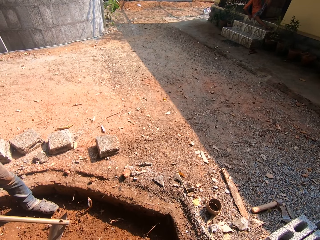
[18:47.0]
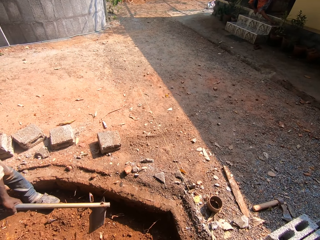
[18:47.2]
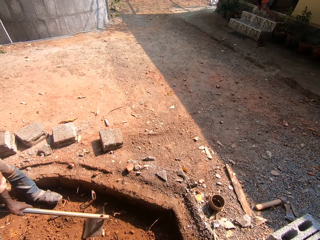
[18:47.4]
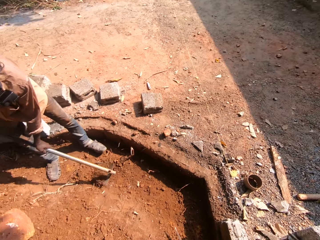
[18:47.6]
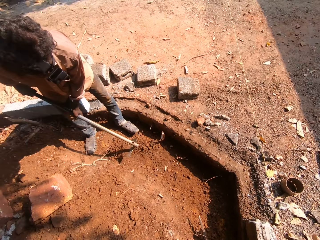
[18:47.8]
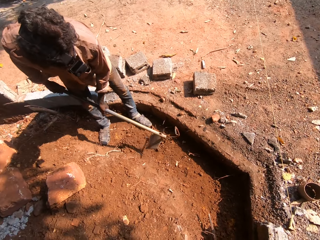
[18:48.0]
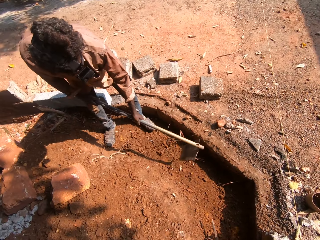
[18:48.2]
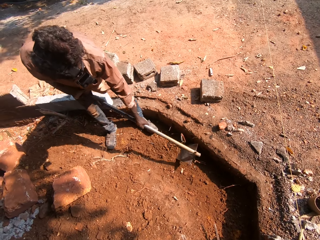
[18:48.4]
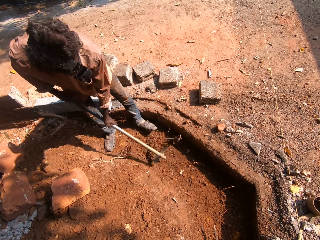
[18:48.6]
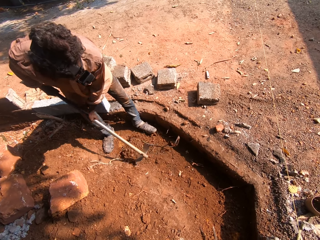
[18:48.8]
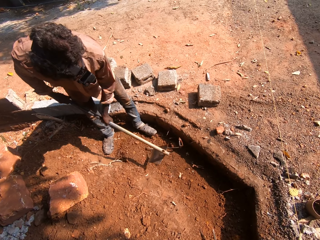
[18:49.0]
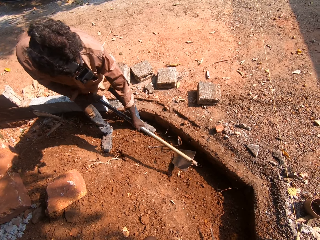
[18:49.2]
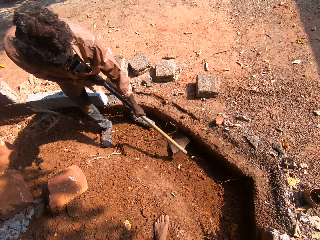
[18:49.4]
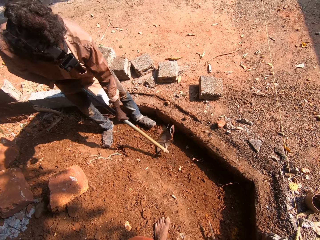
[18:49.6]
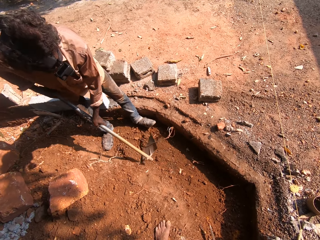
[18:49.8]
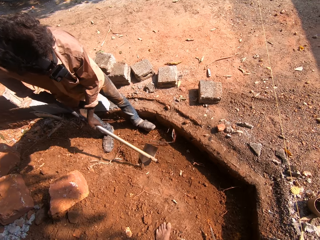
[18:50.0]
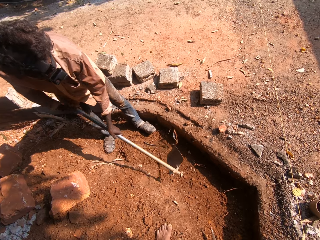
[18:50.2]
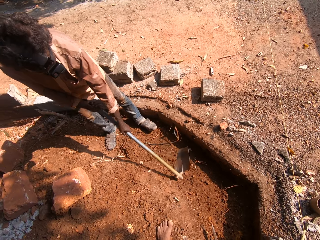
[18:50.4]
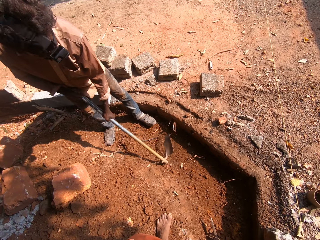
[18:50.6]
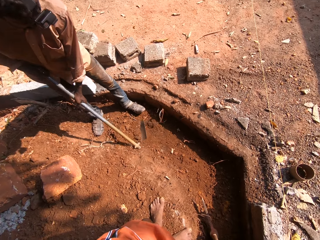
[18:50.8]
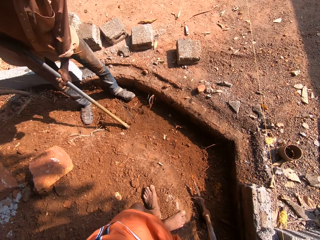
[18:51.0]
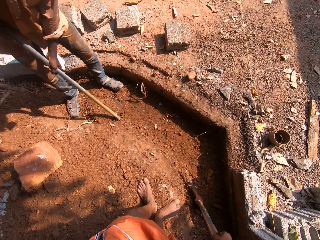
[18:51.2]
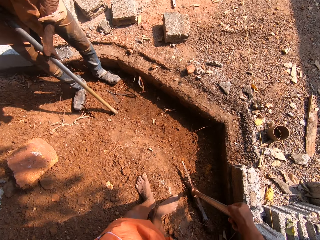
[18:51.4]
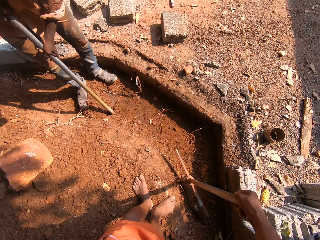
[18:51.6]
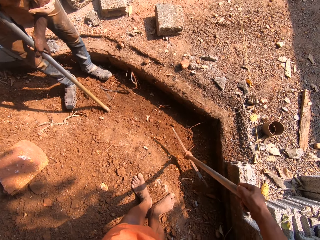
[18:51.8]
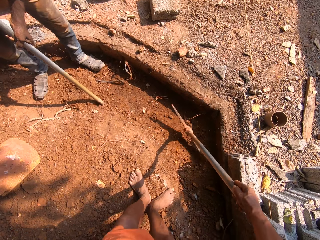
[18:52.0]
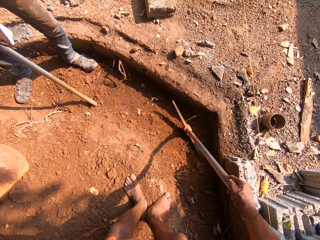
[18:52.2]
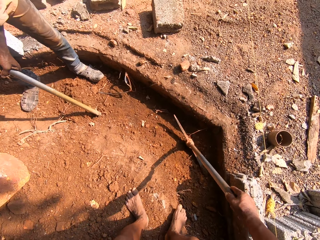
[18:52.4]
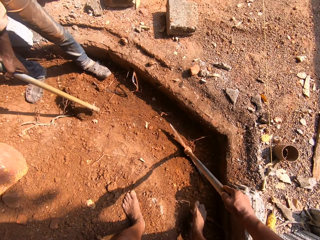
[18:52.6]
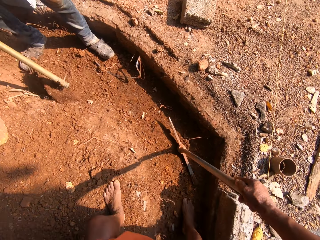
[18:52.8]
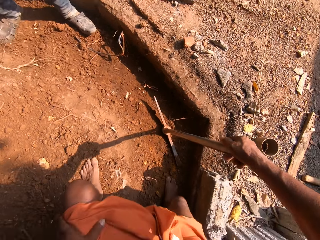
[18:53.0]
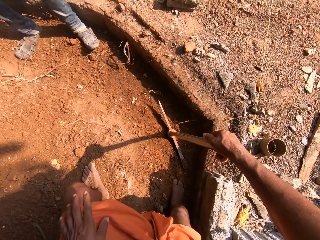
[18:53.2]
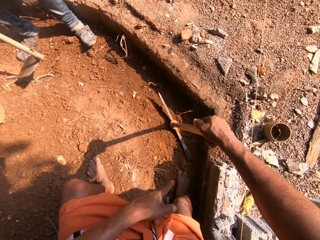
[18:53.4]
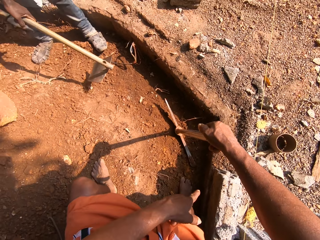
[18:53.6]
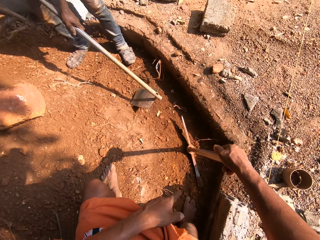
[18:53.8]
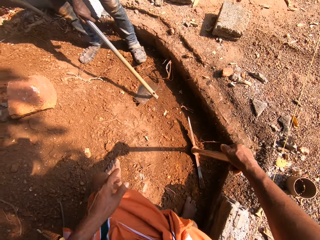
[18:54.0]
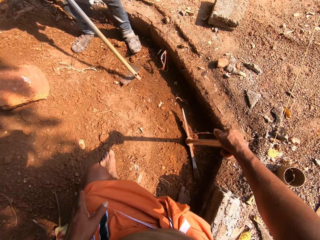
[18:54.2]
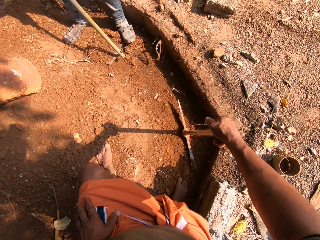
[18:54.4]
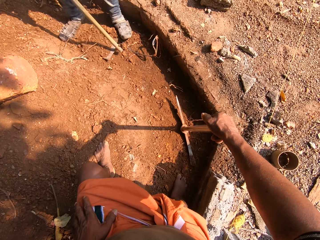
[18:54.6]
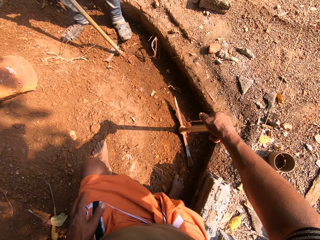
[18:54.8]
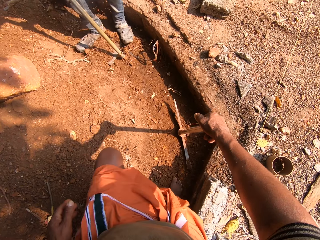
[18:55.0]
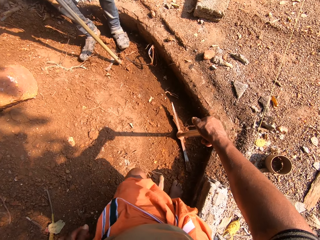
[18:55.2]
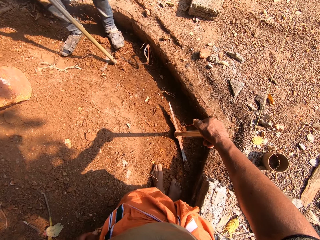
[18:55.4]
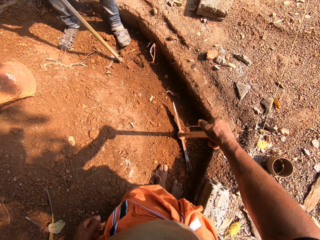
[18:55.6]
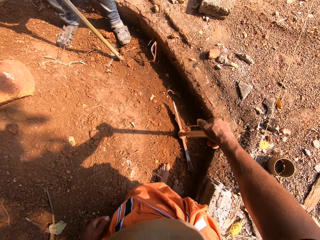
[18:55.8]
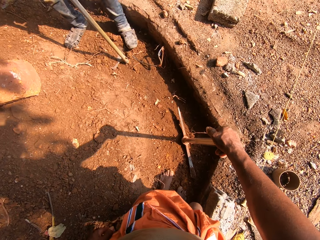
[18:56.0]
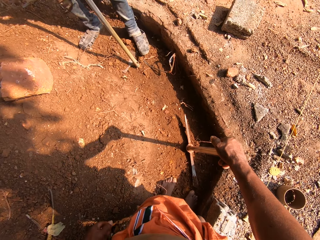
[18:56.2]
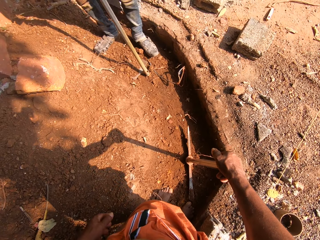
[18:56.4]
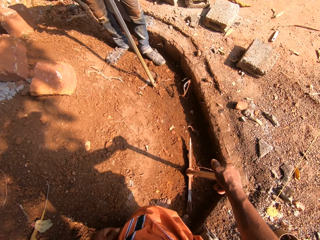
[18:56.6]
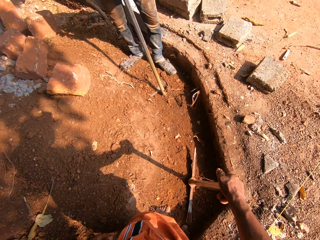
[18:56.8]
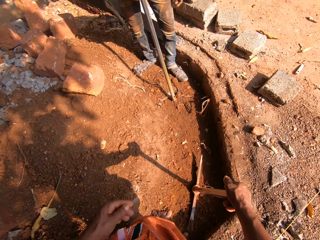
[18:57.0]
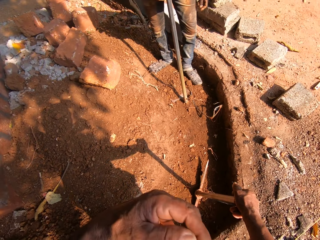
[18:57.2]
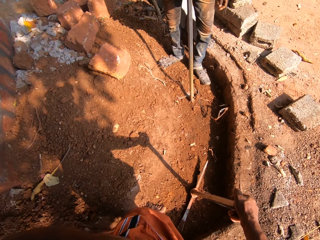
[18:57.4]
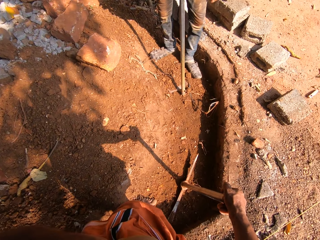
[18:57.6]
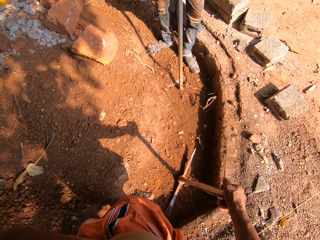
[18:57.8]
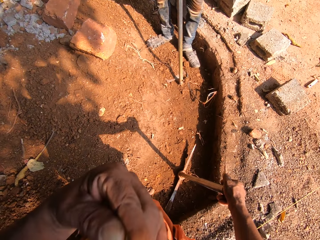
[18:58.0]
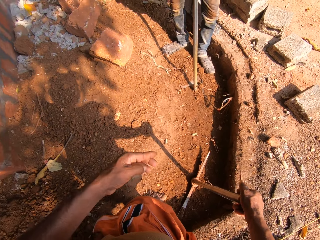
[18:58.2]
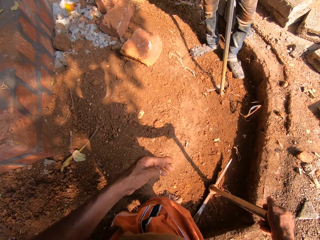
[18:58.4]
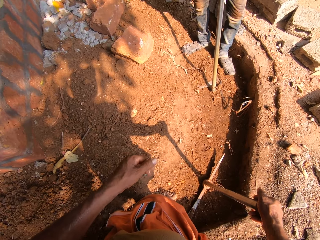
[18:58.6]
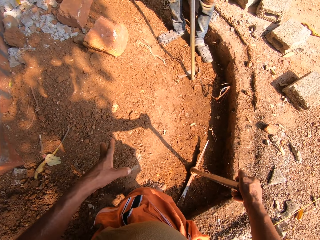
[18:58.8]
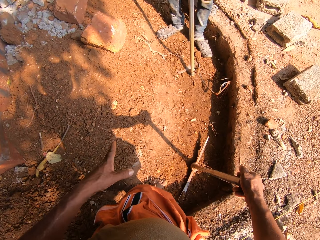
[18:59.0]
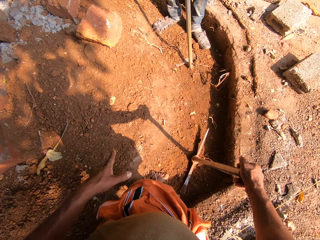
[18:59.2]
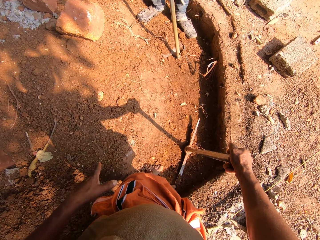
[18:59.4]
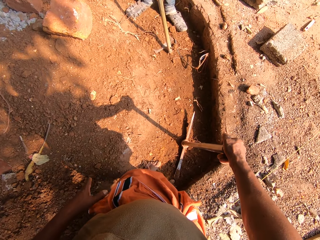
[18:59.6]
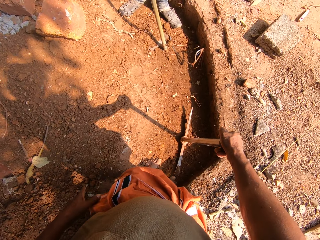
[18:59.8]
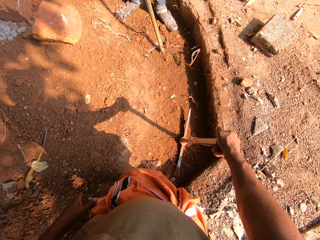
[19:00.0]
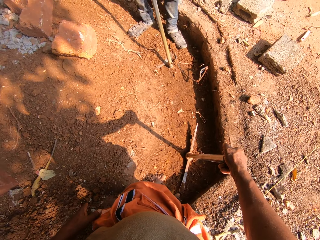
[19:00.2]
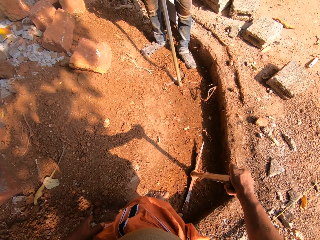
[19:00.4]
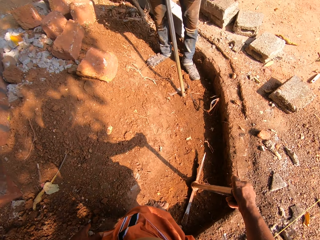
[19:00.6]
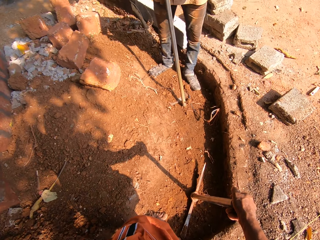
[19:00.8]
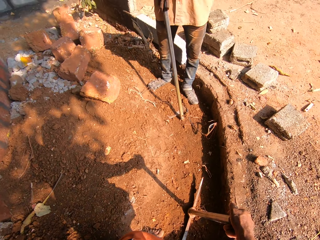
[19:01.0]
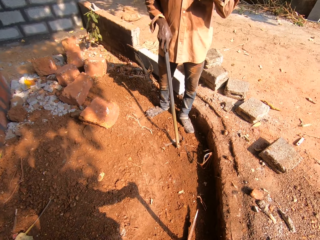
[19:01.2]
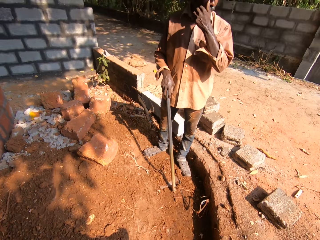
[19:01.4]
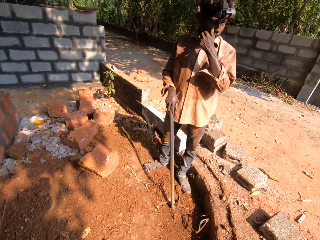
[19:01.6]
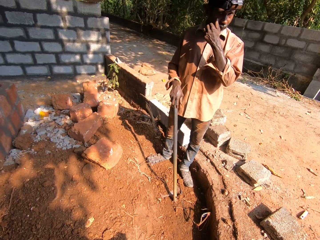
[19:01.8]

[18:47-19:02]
A man digs with a ploughing hoe. Another man moves sand onto the grub hoe on the ground with his right leg. The camera wearer moves the pick axe on the ground with his right hand. The first man throws the soil. The camera wearer points down. The other man moves sand onto the grub hoe on the ground with his right leg. The first man scoops soil with the ploughing hoe. A third man interacts with the second man. The camera wearer removes dirt from his face with his left hand. He looks around. He flicks dirt off his left hand.

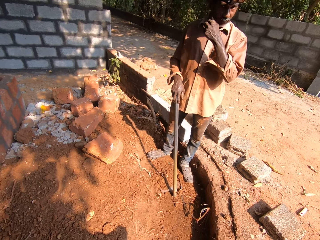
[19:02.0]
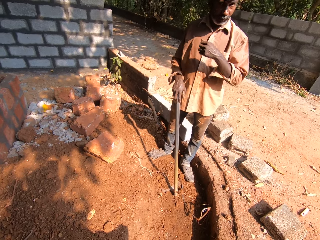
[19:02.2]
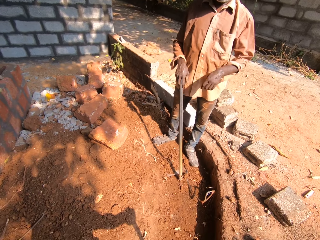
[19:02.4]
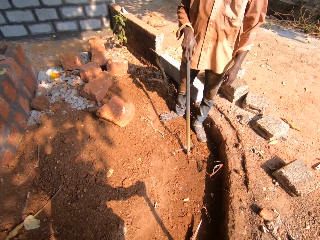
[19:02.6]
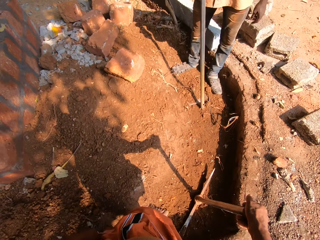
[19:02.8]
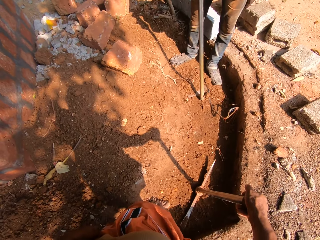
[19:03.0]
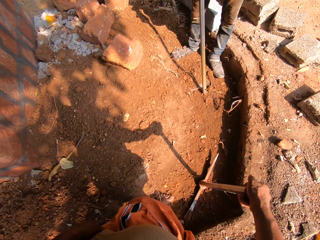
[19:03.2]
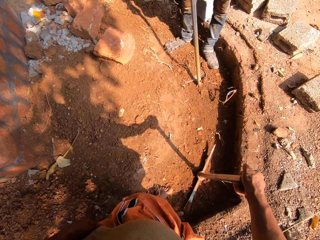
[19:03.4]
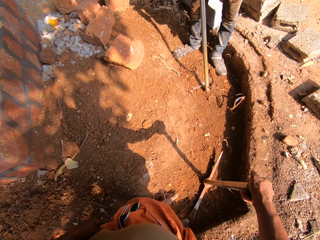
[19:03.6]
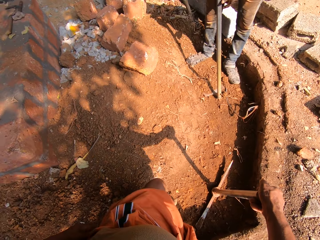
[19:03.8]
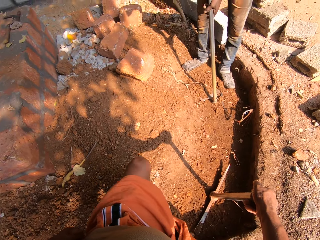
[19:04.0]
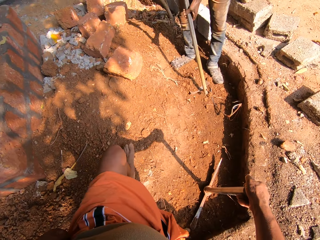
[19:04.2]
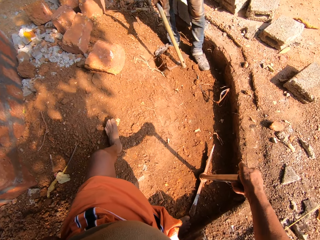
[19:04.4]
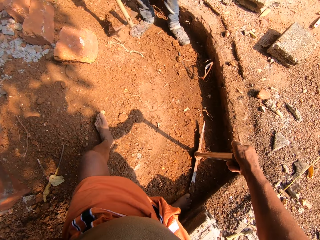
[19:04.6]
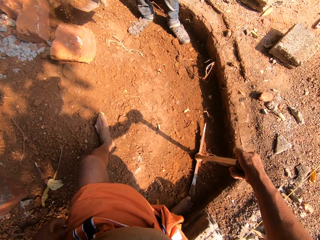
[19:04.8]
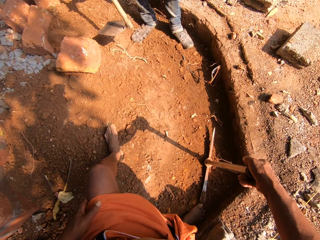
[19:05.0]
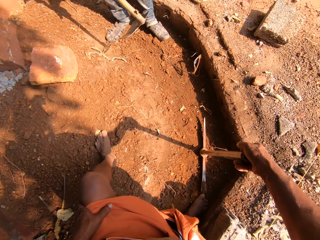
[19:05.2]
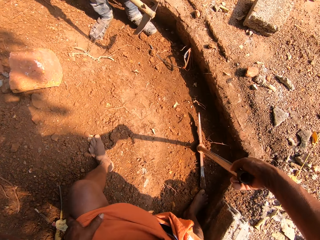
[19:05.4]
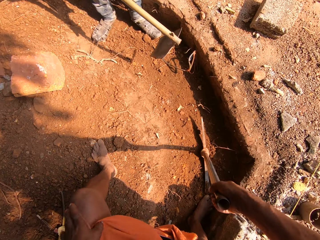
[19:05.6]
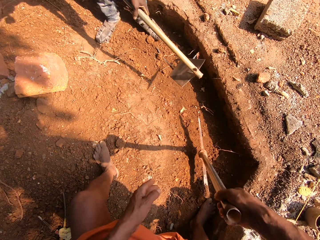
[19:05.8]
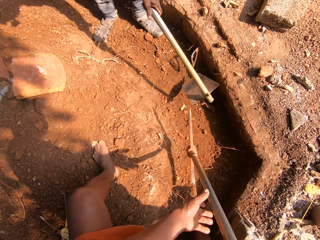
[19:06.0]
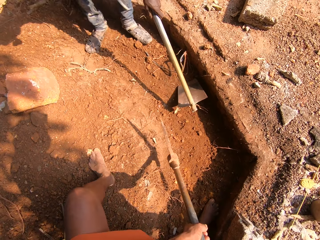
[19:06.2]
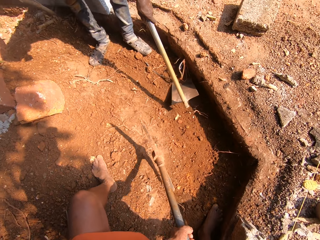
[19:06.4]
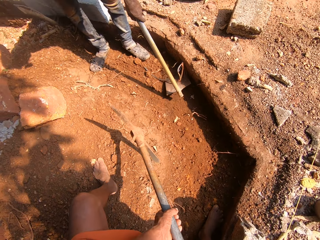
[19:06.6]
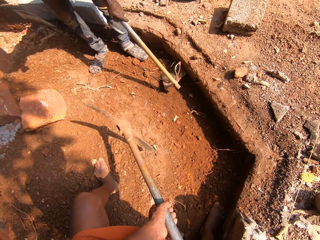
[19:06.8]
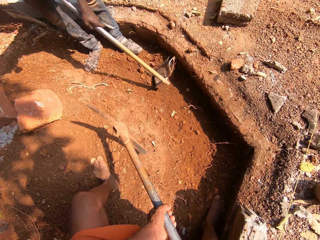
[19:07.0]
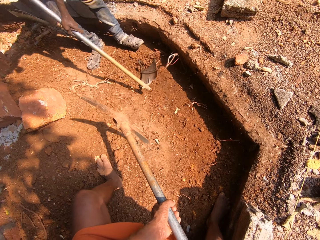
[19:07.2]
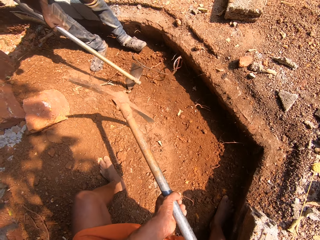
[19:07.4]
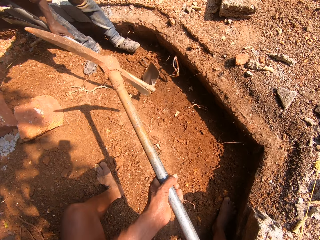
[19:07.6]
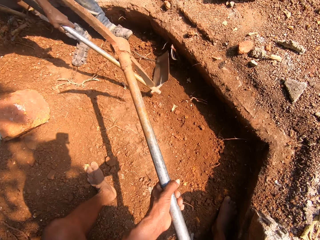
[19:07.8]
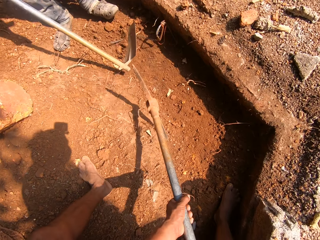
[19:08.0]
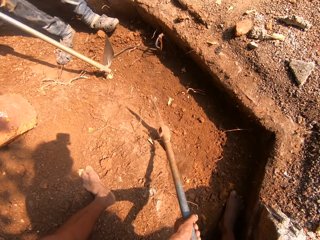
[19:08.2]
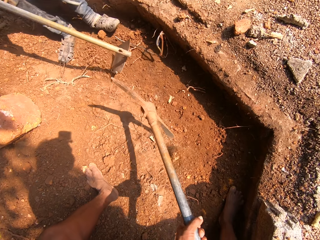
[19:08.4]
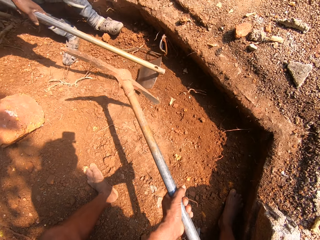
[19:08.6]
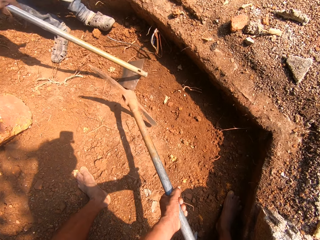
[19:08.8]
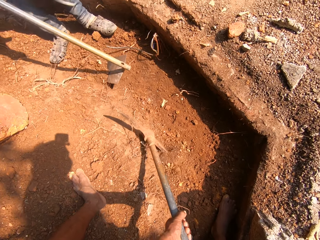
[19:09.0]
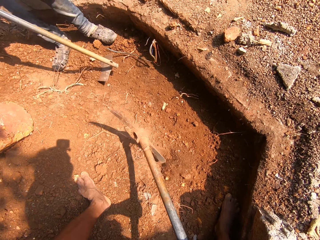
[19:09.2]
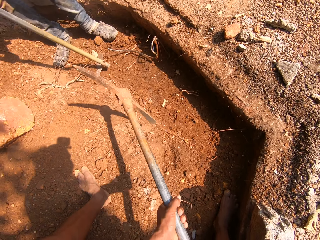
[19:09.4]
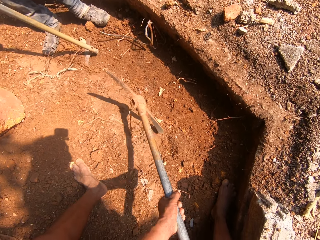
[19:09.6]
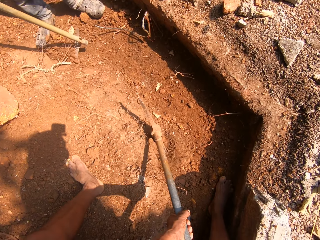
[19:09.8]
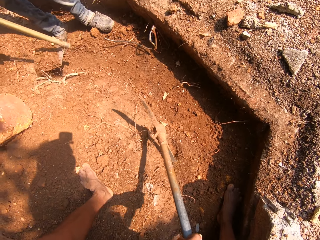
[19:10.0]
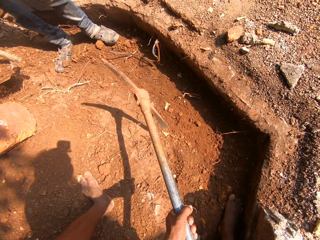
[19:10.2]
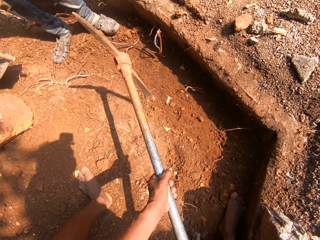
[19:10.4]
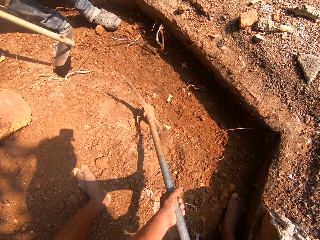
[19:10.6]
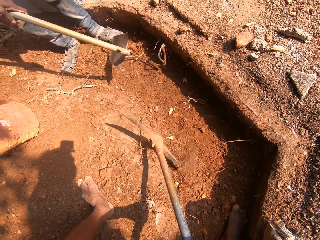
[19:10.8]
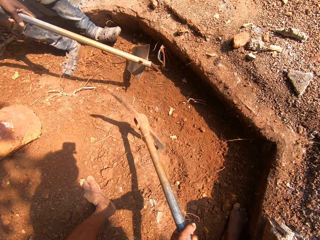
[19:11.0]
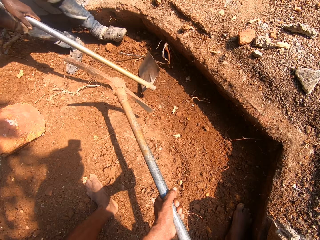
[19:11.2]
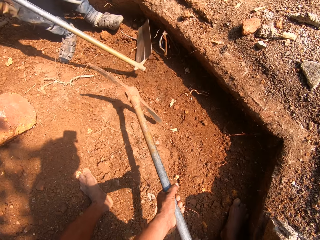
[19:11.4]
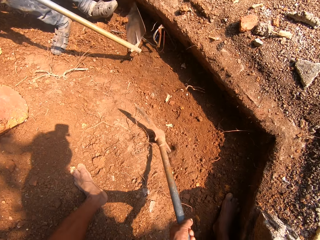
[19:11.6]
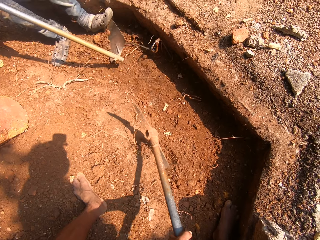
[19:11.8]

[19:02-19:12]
A man holds the grub hoe with both hands. He throws sand from the grub hoe to the ground with both hands. He hoes the ground with the grub hoe in both hands. The camera wearer digs the ground with the pick axe in both hands. He interacts with another man, a third man and the first man.
